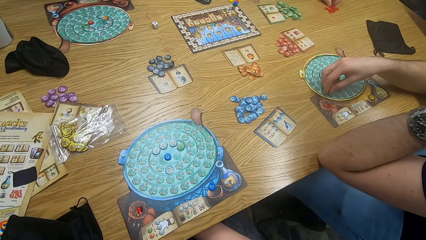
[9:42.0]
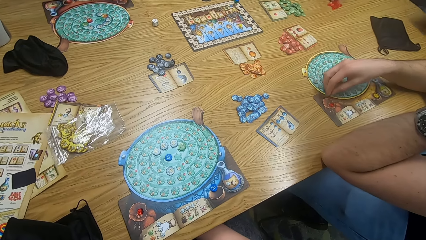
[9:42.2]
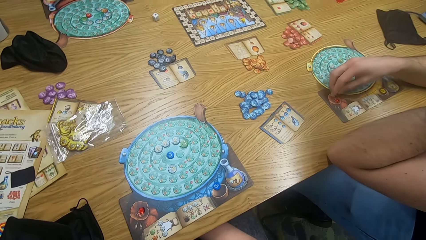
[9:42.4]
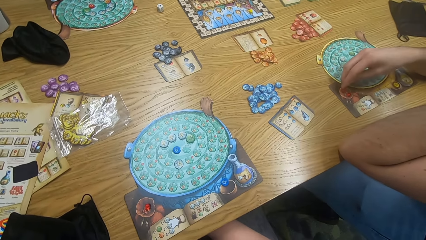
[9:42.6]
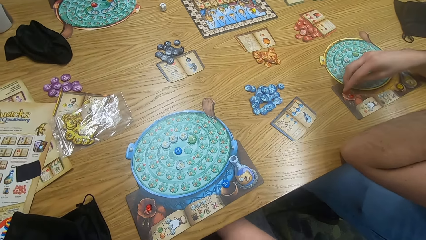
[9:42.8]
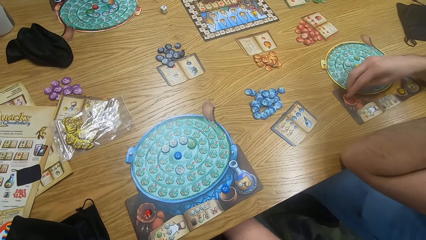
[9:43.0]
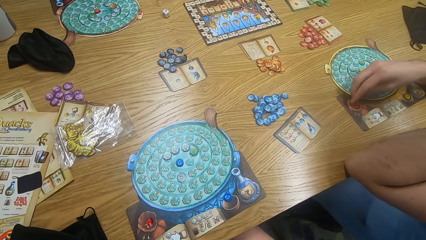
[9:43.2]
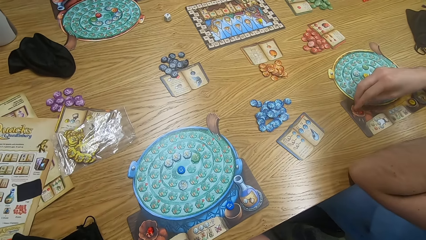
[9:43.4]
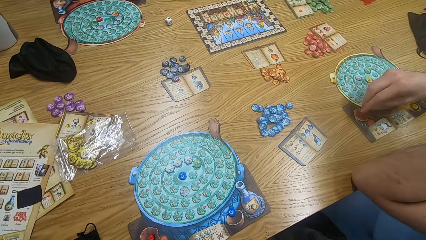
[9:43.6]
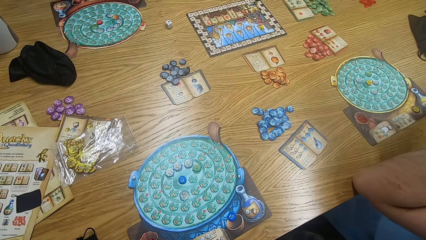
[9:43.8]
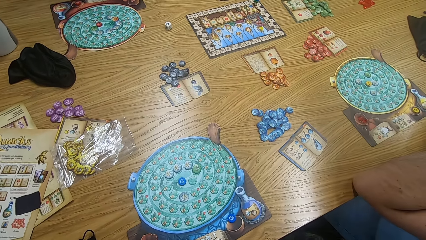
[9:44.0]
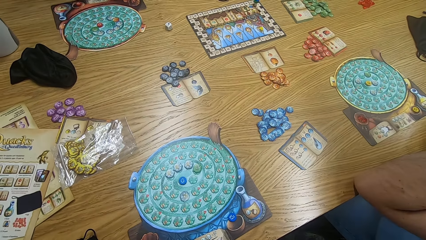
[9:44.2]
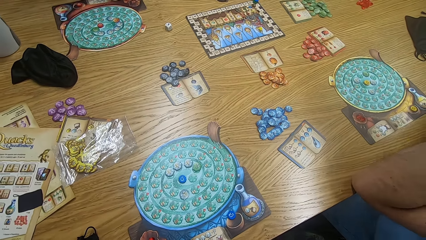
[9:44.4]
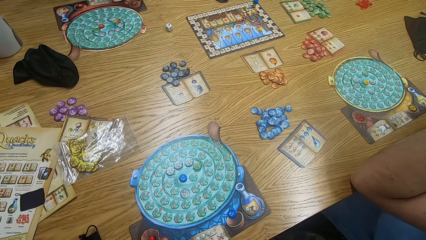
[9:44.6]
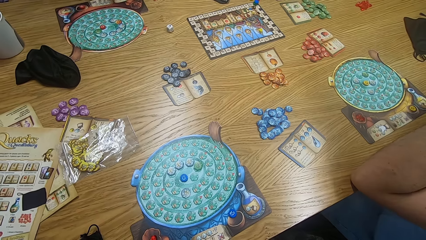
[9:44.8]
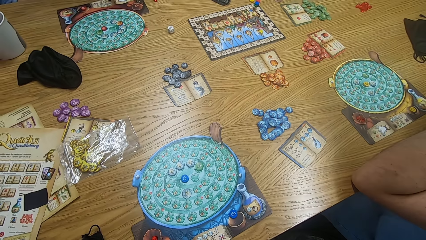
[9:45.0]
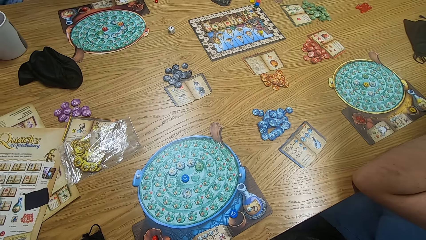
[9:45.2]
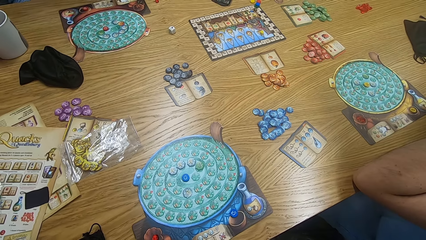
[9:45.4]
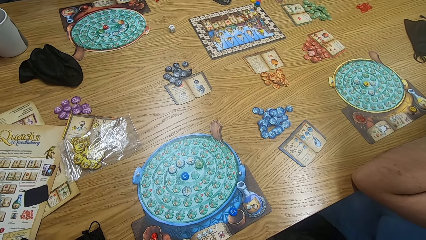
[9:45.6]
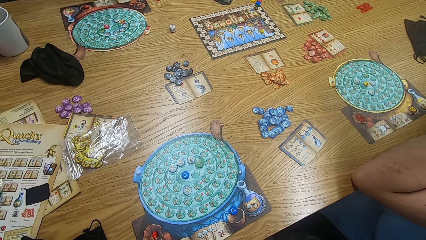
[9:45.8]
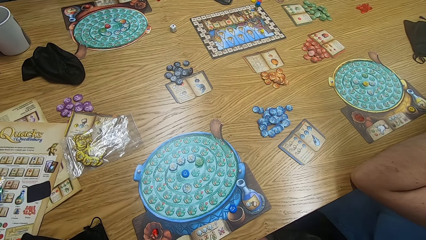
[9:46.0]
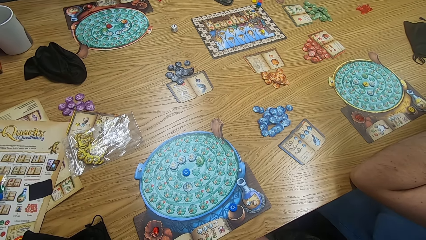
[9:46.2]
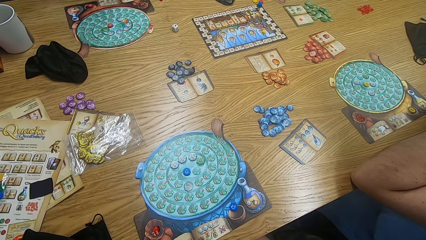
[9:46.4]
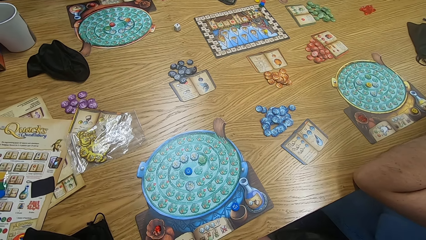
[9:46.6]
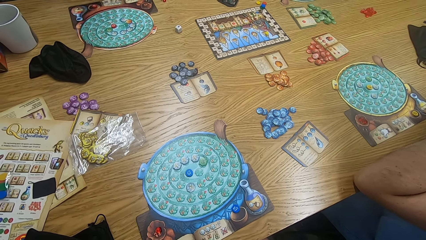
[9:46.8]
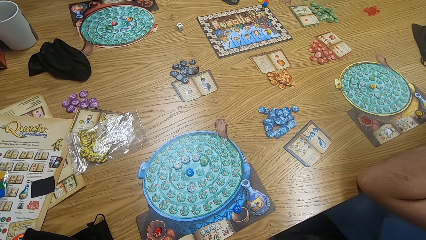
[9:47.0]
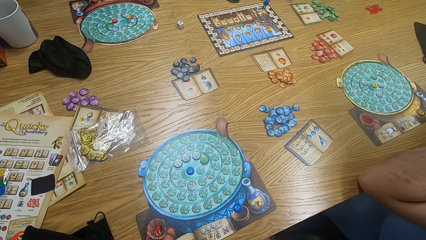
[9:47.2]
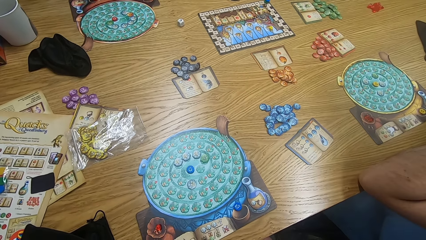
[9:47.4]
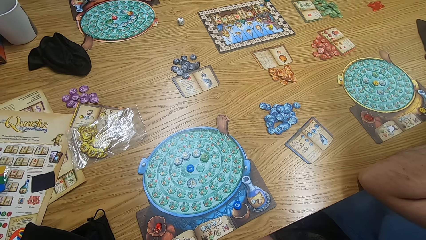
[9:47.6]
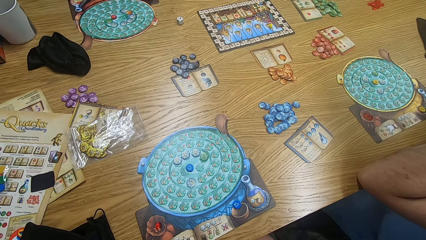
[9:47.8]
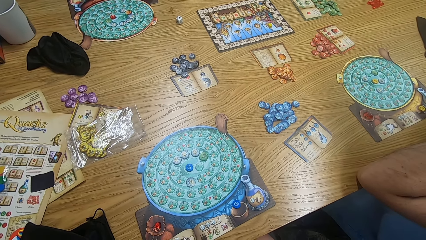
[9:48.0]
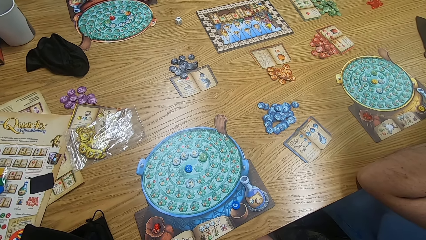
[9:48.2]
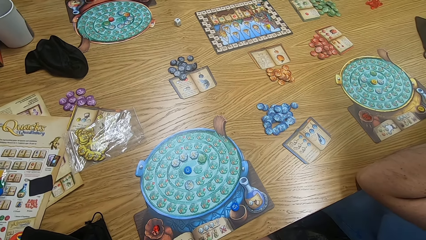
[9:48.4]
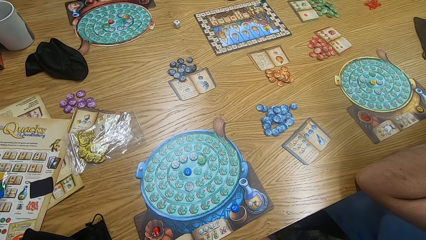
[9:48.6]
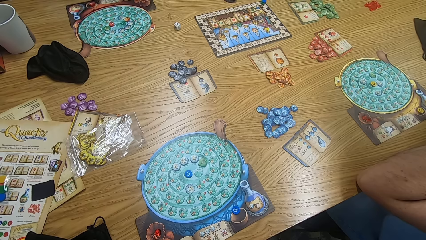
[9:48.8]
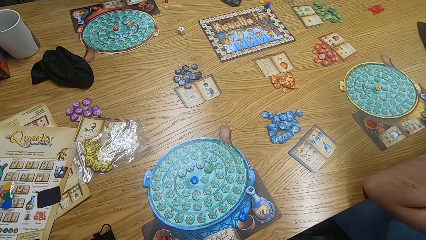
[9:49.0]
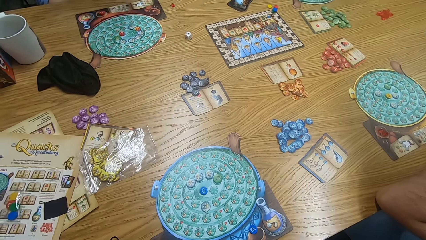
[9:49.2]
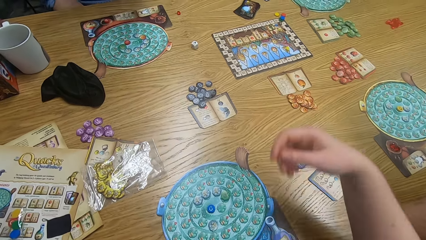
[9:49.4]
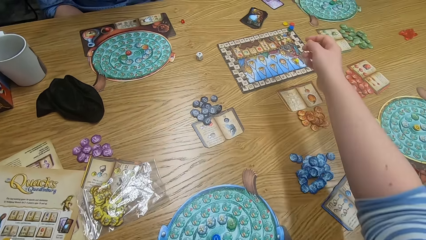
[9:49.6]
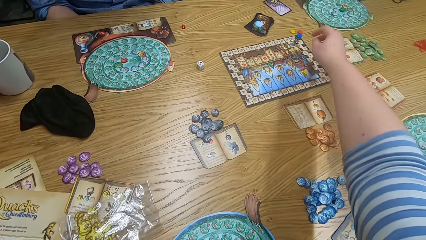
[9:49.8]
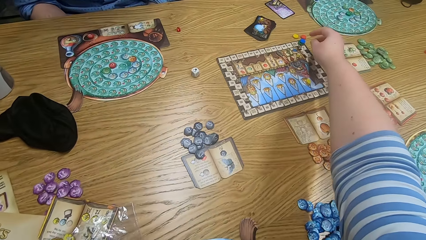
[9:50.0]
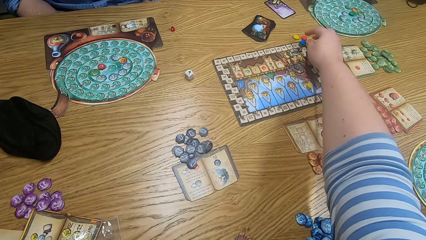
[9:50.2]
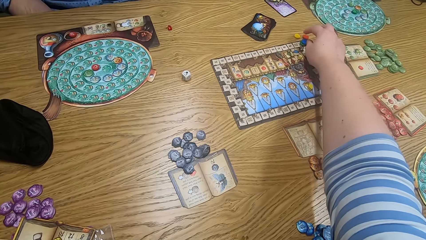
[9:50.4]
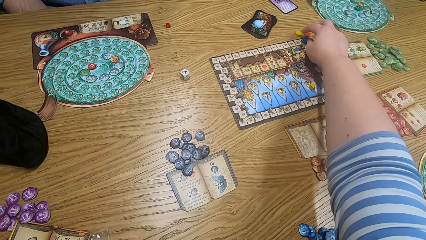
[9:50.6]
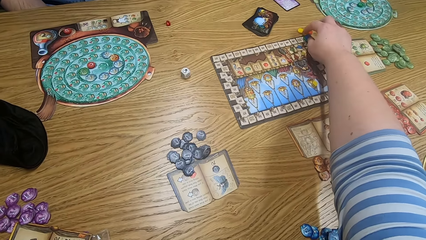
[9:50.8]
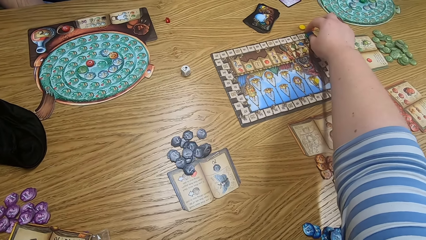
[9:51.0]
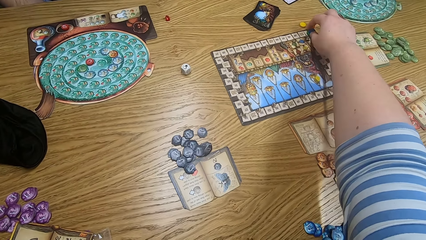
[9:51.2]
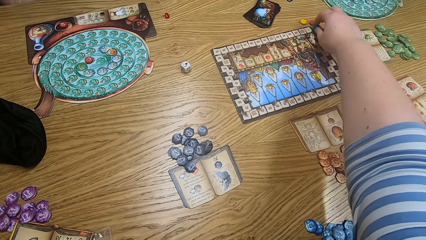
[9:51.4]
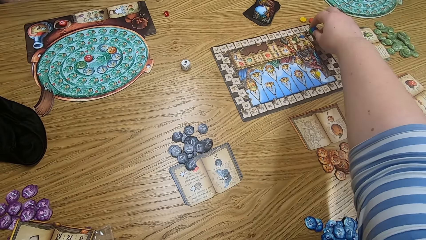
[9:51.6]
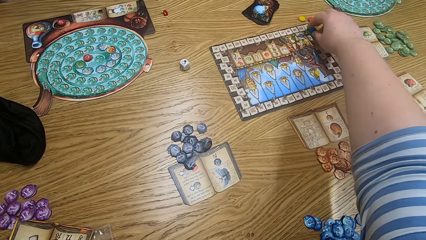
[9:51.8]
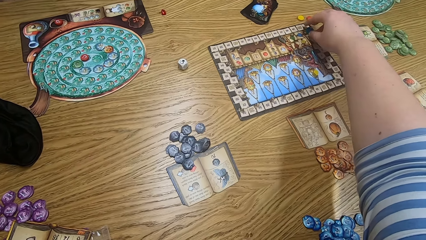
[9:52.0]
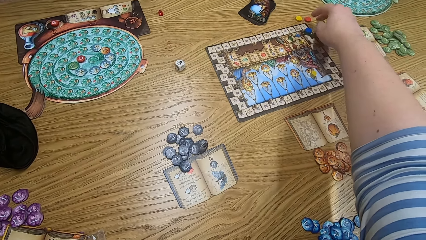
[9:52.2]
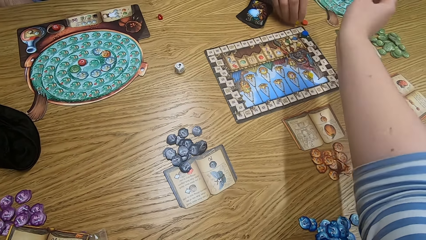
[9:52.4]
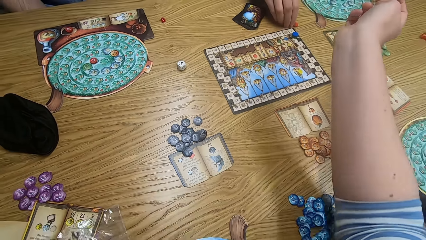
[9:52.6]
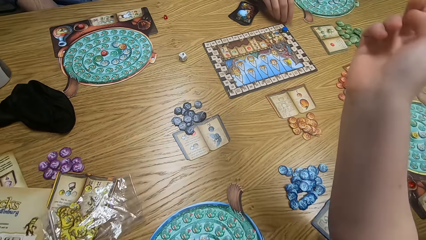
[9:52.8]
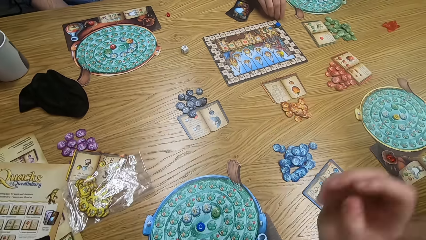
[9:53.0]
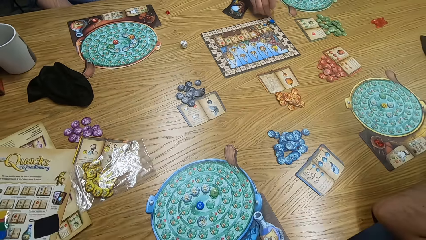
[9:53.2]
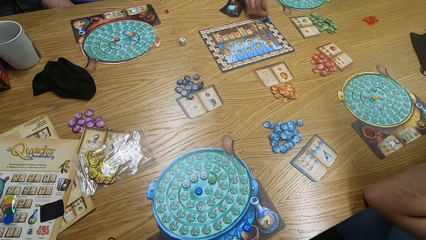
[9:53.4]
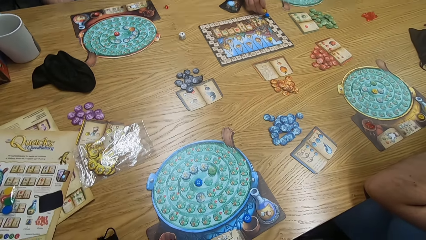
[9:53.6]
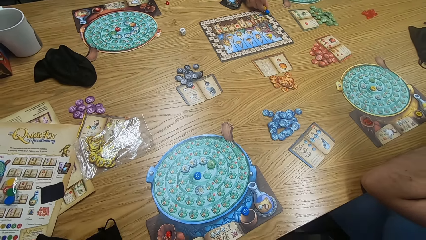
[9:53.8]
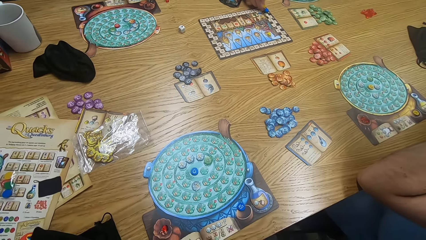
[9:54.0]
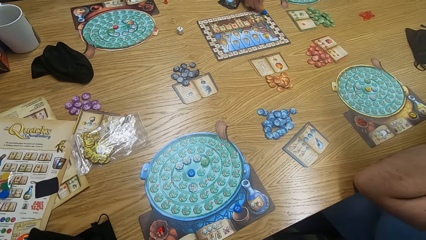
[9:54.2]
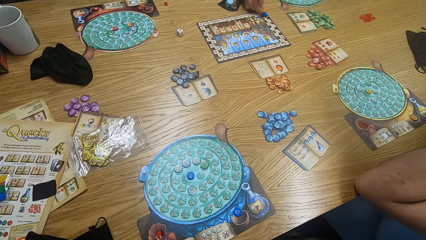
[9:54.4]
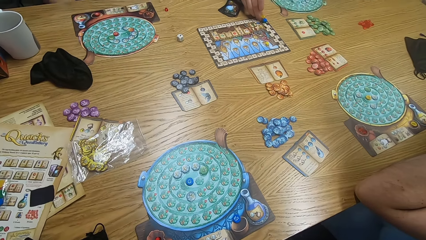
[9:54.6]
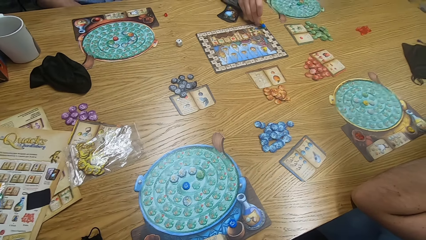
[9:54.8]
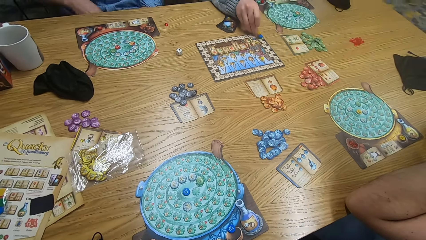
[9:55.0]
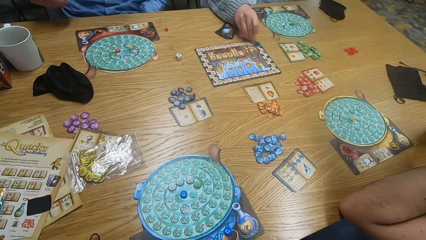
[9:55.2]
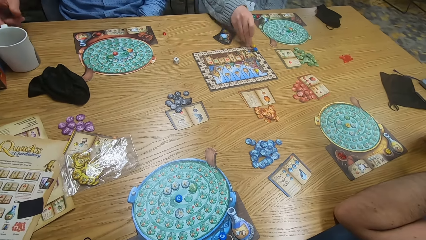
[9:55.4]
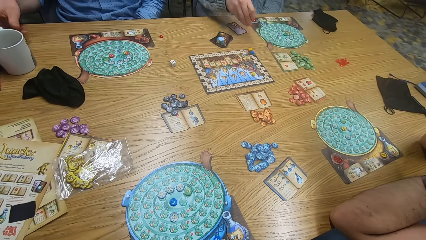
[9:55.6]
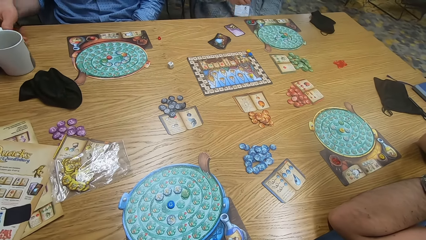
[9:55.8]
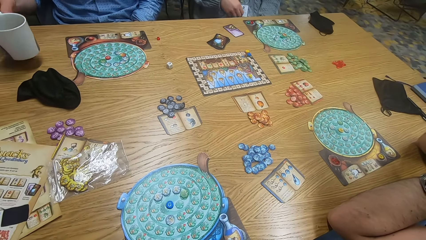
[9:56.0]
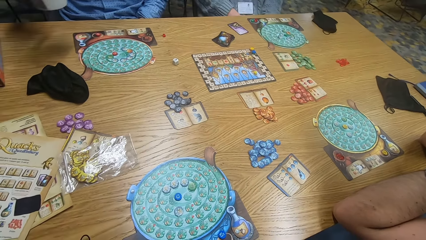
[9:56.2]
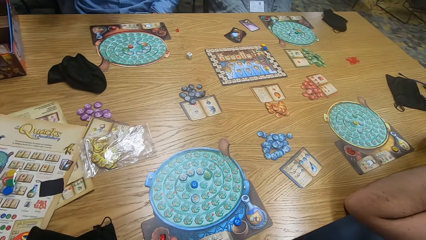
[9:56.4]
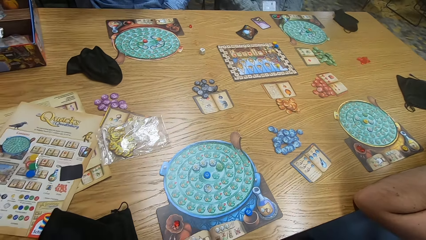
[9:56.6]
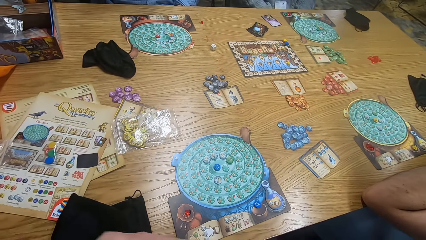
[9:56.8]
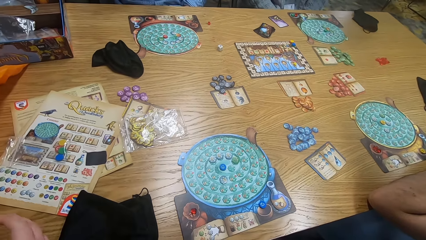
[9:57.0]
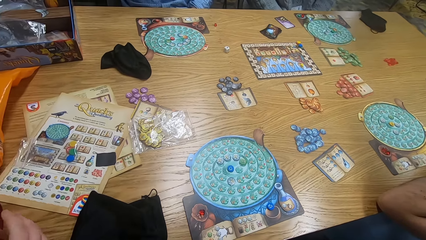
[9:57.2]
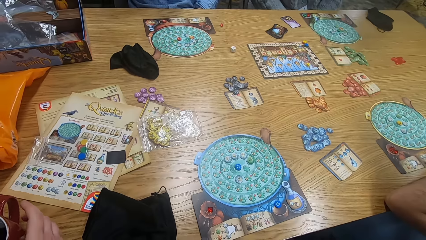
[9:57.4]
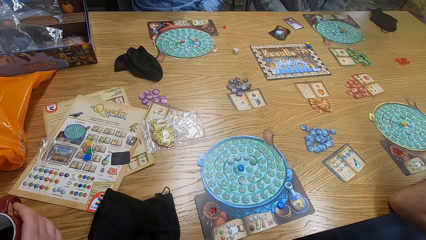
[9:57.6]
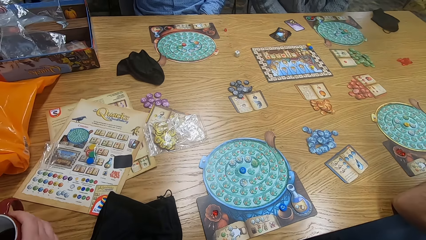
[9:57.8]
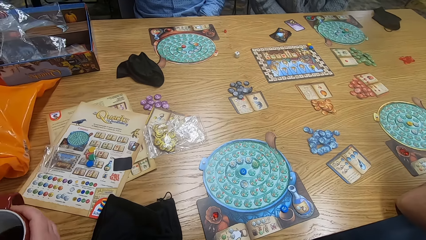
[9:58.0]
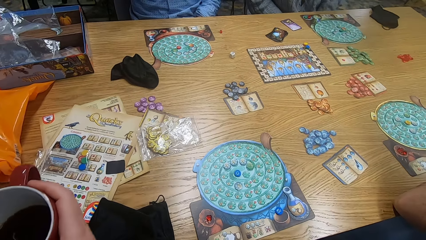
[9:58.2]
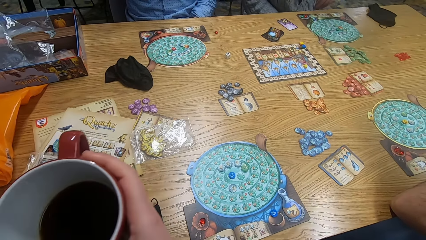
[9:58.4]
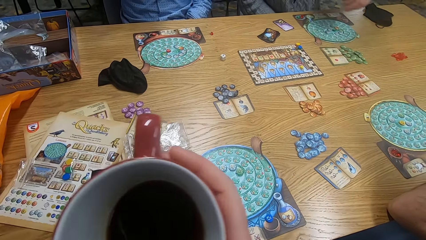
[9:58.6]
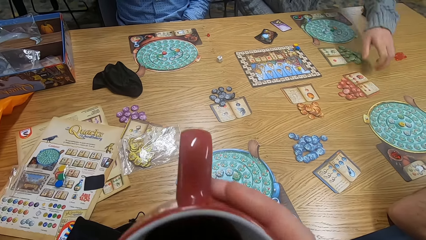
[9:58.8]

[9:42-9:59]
The camera wearer looks around. They play the game and look around. They pick a tile from the table. They look around. A man plays the game. Another man picks the cup from the table. The camera wearer picks the cup.
